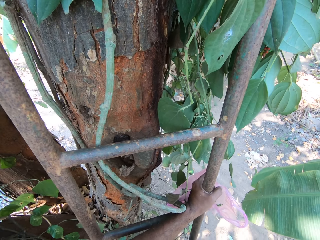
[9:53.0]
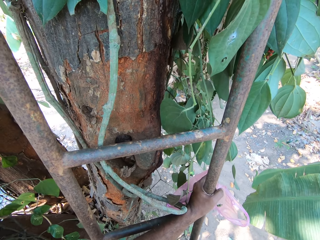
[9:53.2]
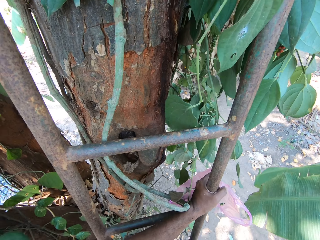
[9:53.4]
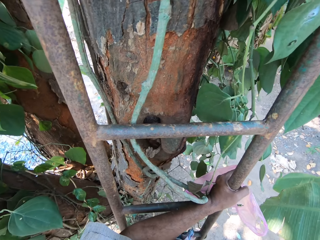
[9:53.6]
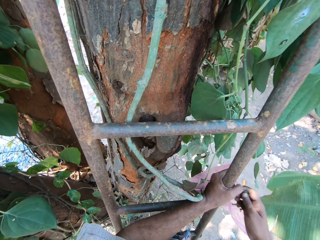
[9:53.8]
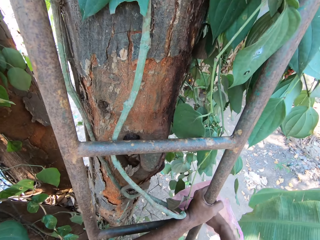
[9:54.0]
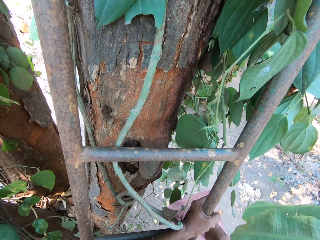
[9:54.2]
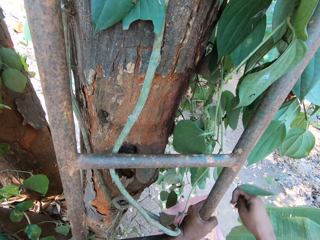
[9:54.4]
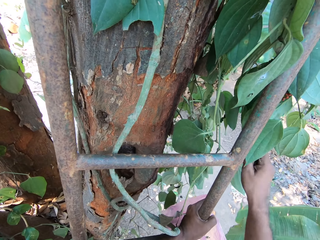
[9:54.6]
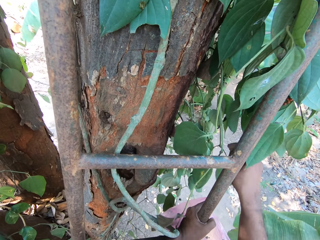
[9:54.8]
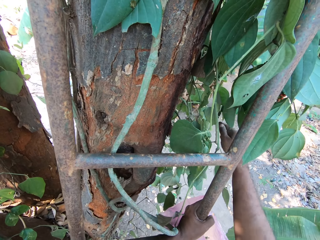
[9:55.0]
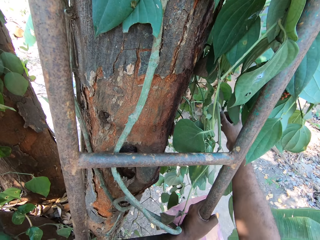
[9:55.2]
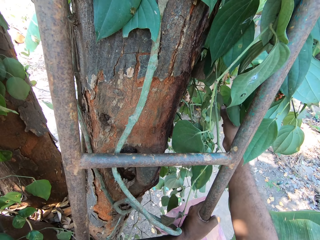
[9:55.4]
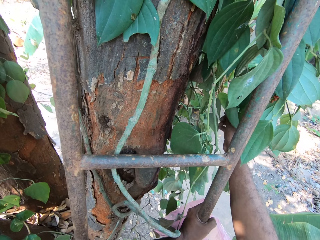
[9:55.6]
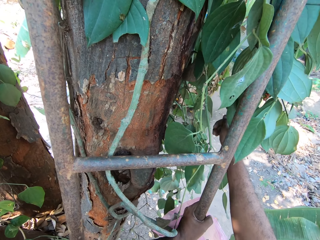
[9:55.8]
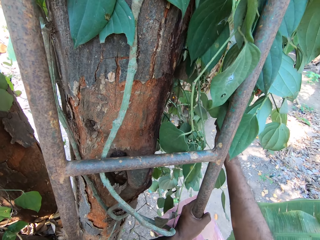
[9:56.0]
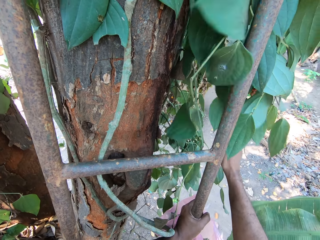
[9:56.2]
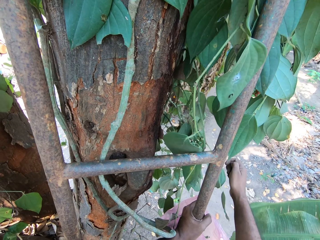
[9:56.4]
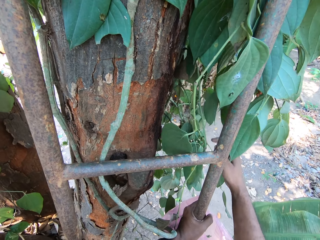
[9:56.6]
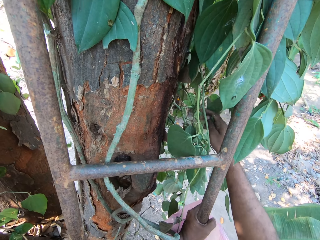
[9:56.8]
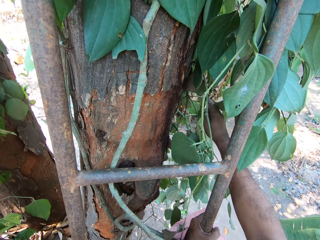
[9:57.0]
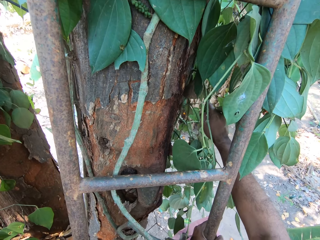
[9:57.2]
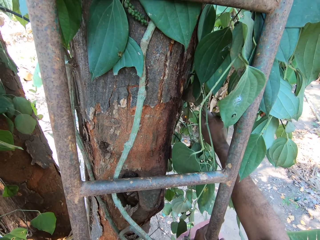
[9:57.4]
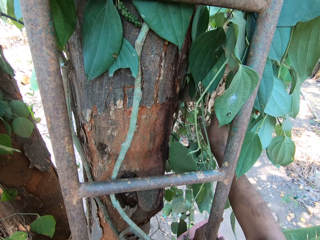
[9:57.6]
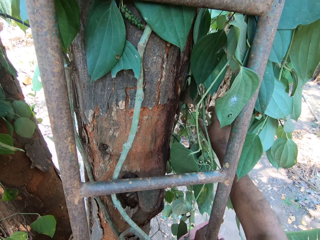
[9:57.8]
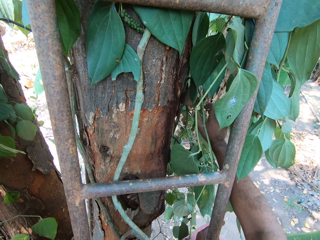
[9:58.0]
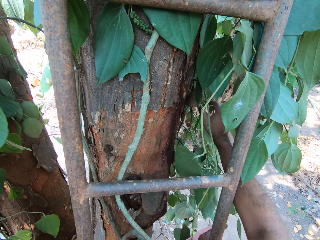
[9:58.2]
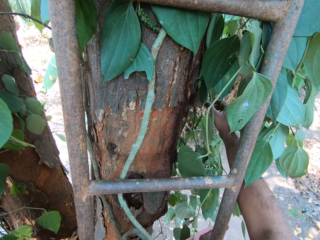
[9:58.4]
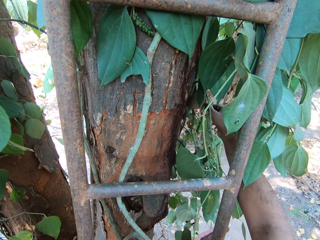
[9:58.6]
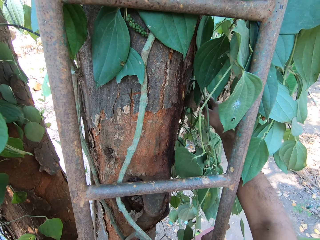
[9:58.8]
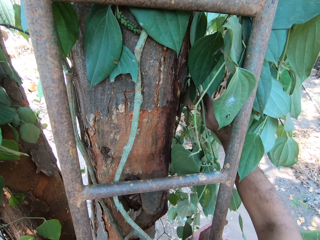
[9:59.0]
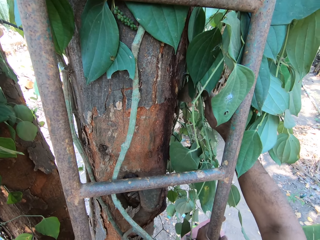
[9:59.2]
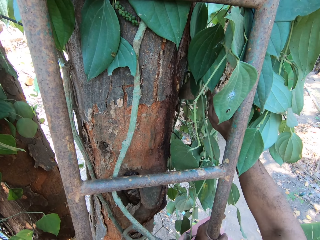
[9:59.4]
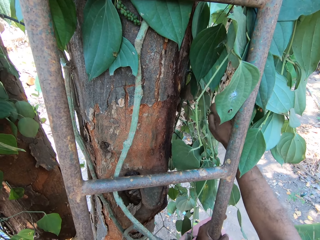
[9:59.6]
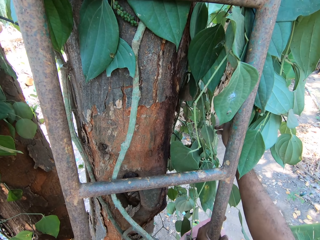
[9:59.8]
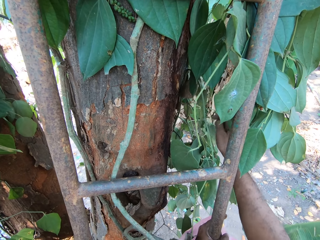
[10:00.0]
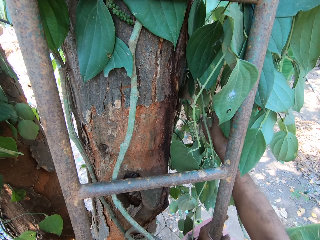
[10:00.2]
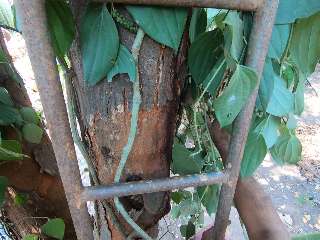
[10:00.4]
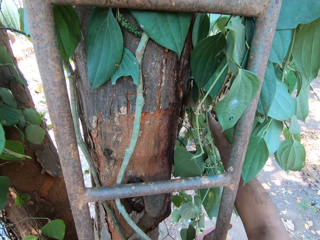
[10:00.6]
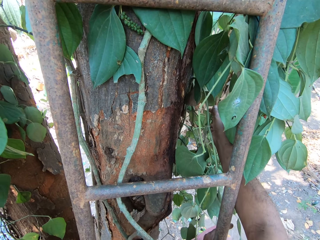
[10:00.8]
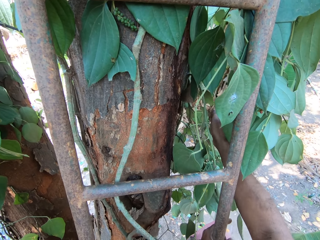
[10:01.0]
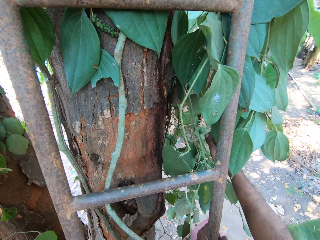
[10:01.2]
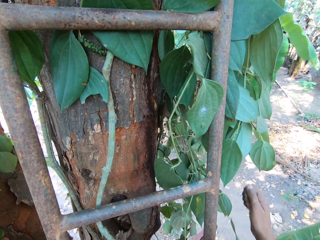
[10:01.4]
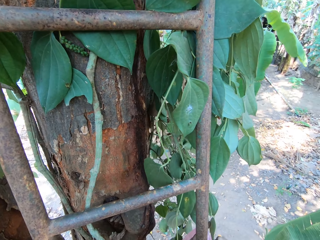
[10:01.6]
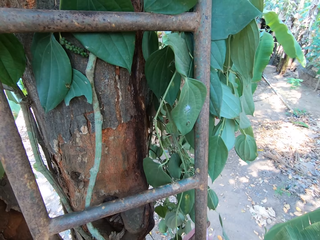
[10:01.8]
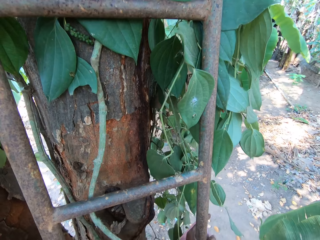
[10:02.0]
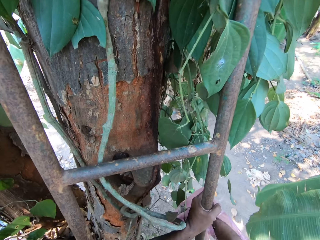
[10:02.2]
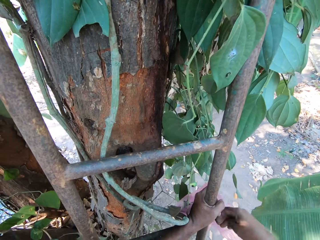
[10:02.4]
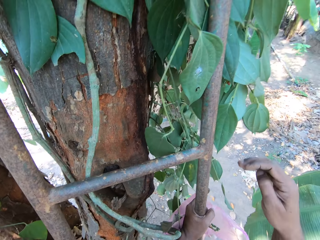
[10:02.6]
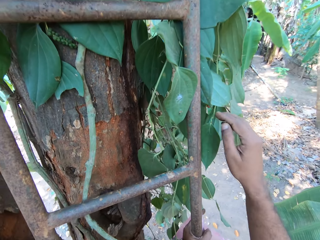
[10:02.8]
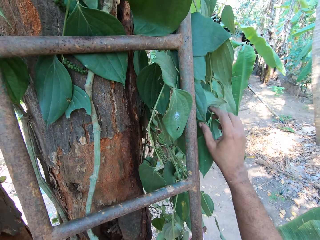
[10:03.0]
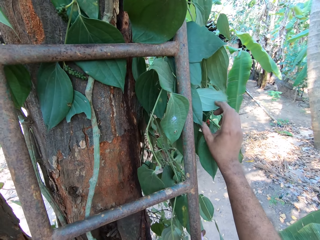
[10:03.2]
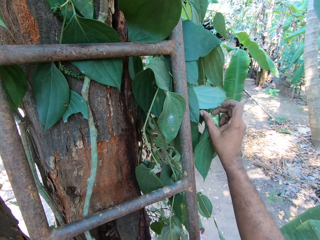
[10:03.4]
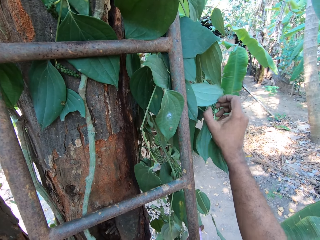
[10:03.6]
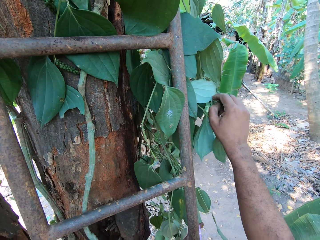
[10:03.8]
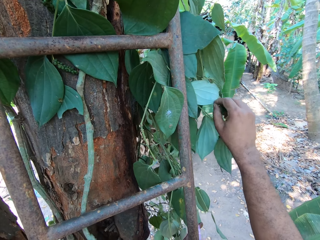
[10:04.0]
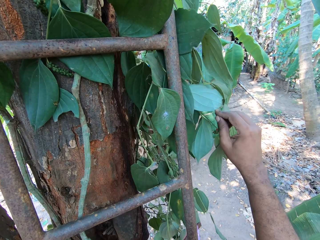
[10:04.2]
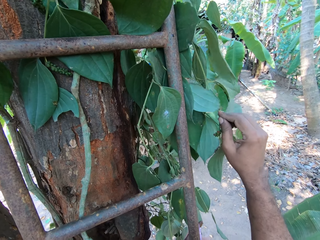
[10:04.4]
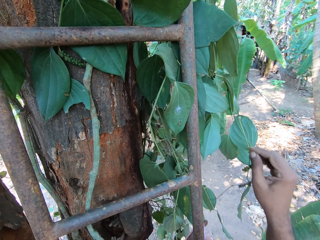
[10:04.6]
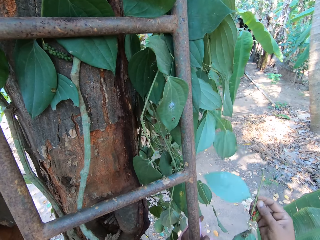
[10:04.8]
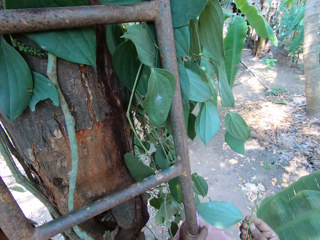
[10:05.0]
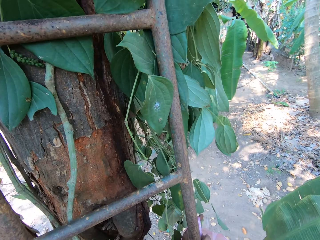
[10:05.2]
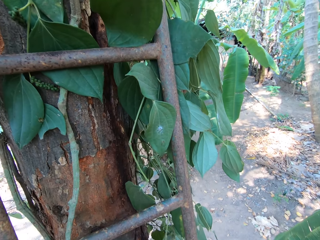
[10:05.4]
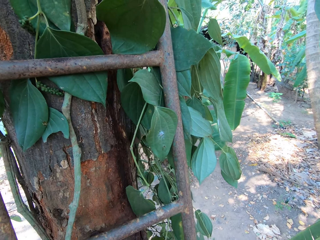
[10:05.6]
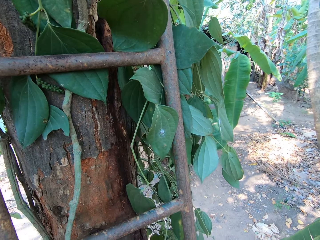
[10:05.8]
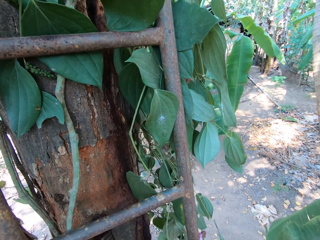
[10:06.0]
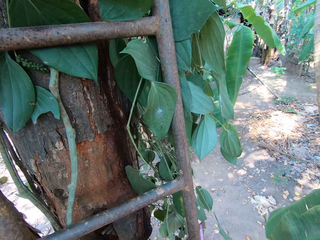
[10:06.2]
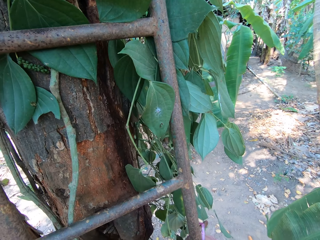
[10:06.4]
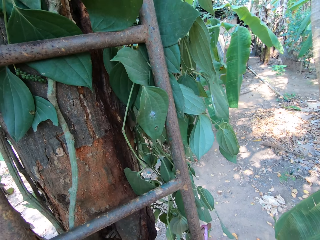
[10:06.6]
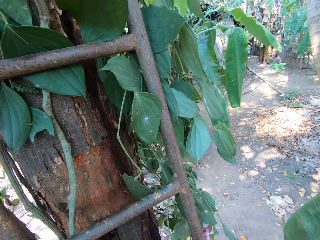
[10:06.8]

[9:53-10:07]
The camera wearer places the leaf in his right hand into the plastic bag or paper in his left hand. He cuts a leaf from the tree with his right hand. He places the leaf in his right hand into the plastic bag in his left hand. He cuts a leaf from the tree with his right hand.

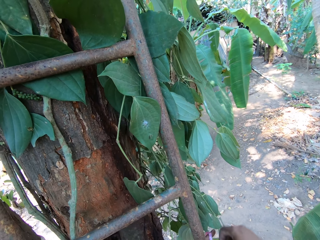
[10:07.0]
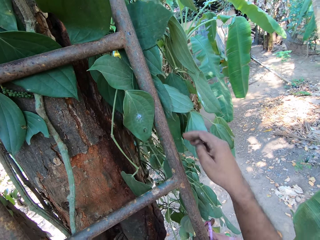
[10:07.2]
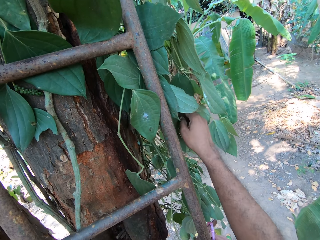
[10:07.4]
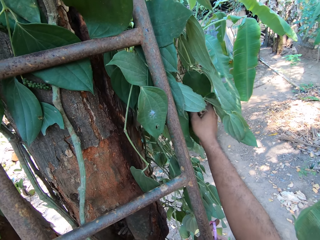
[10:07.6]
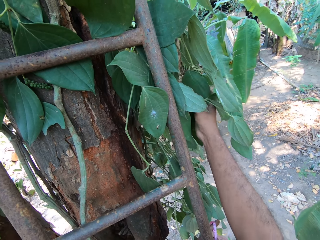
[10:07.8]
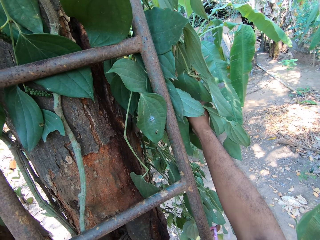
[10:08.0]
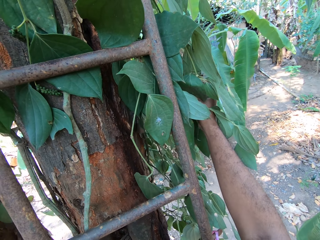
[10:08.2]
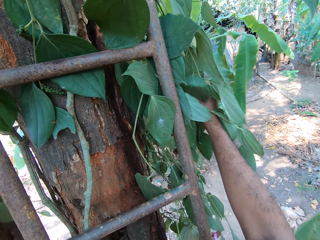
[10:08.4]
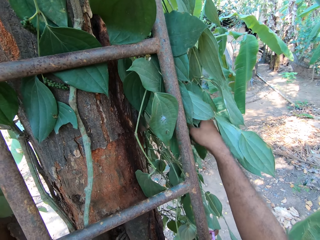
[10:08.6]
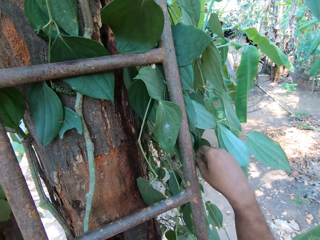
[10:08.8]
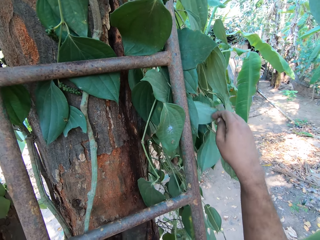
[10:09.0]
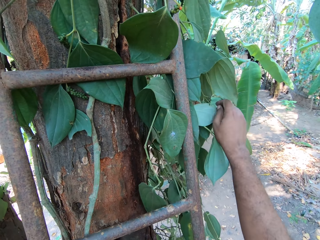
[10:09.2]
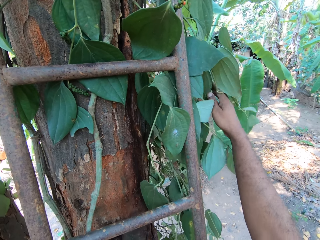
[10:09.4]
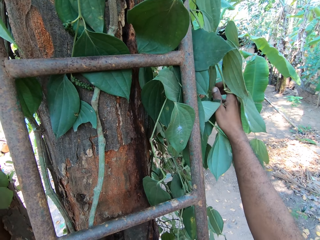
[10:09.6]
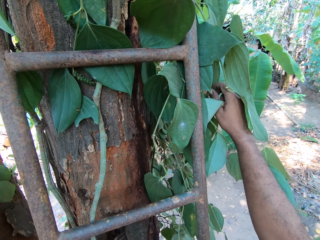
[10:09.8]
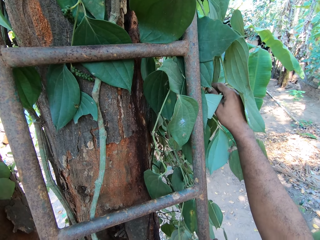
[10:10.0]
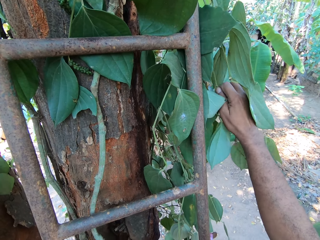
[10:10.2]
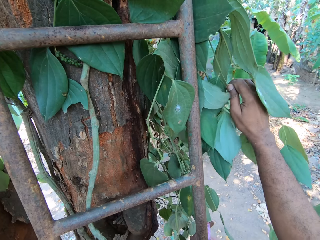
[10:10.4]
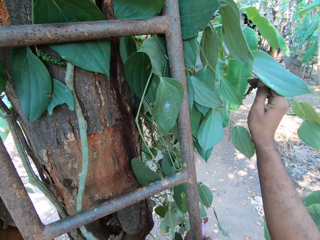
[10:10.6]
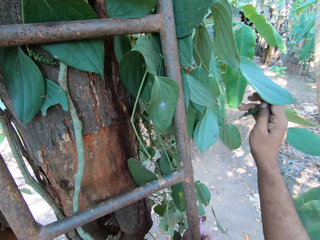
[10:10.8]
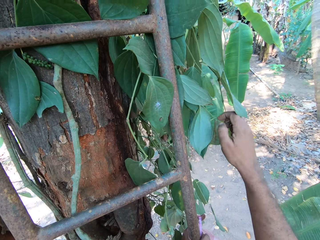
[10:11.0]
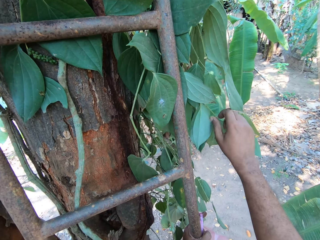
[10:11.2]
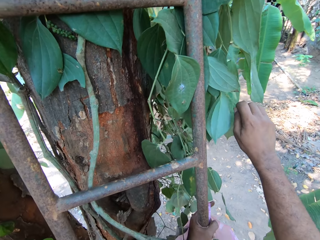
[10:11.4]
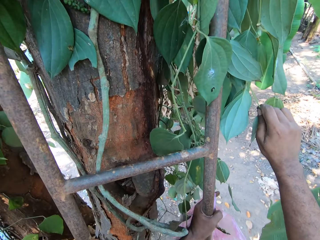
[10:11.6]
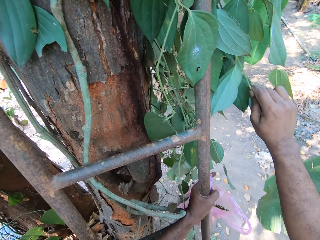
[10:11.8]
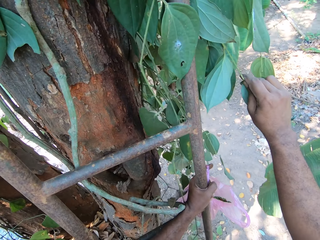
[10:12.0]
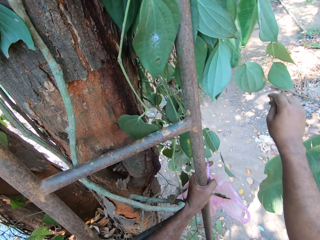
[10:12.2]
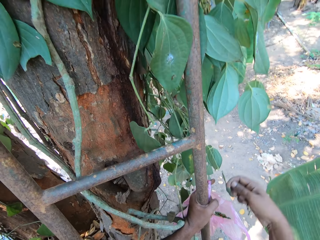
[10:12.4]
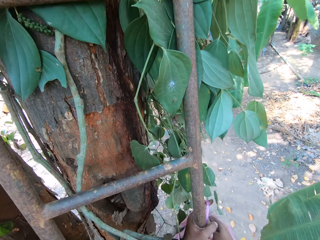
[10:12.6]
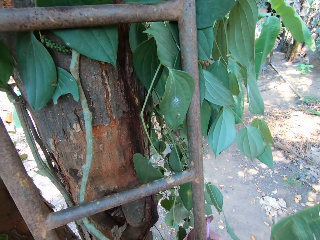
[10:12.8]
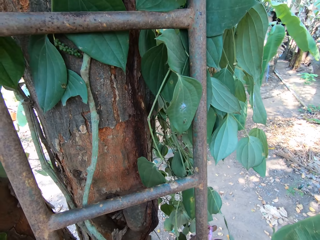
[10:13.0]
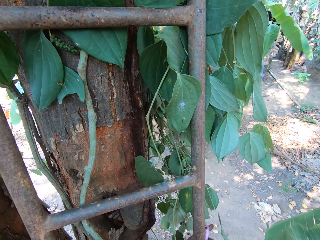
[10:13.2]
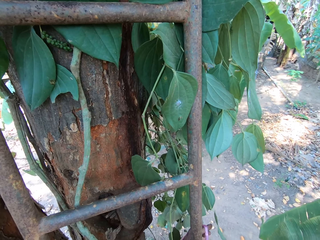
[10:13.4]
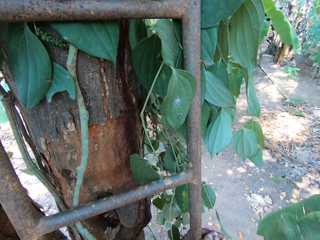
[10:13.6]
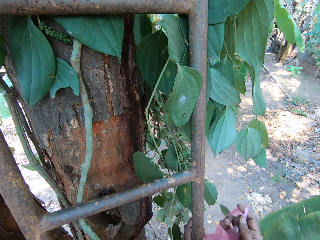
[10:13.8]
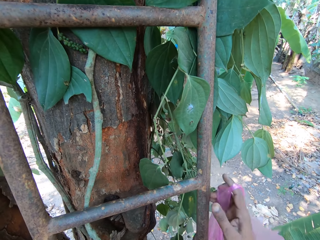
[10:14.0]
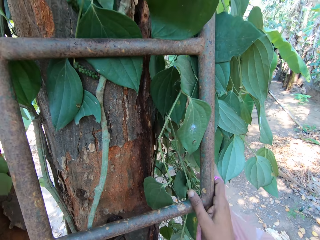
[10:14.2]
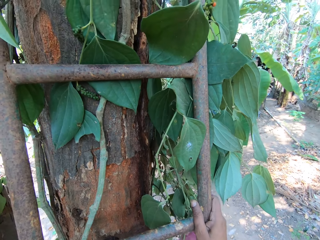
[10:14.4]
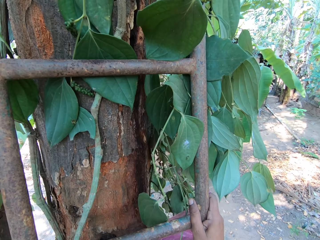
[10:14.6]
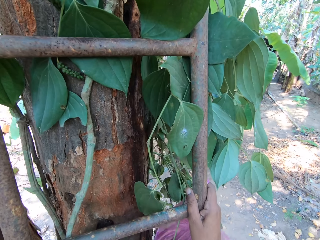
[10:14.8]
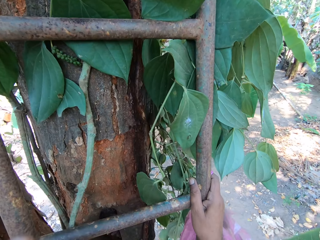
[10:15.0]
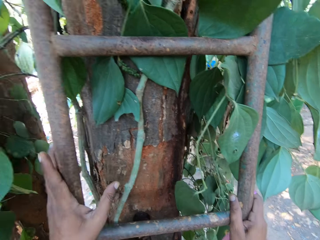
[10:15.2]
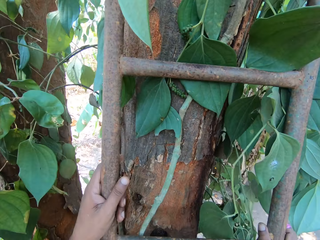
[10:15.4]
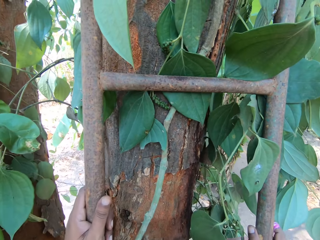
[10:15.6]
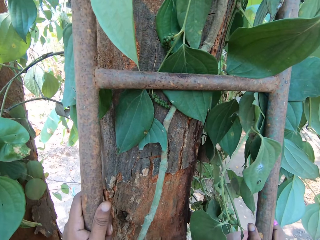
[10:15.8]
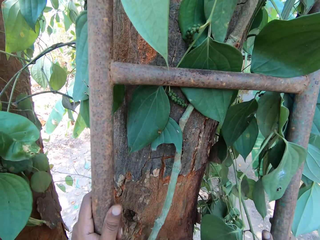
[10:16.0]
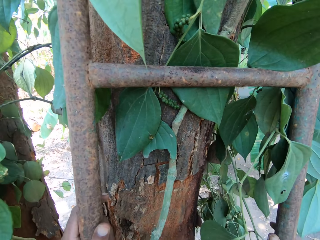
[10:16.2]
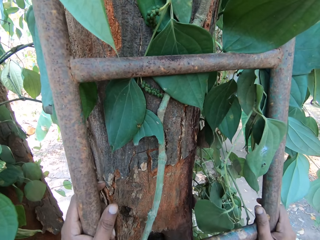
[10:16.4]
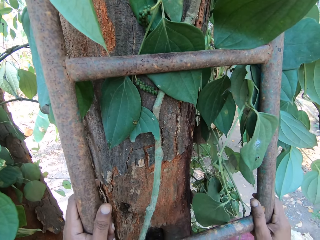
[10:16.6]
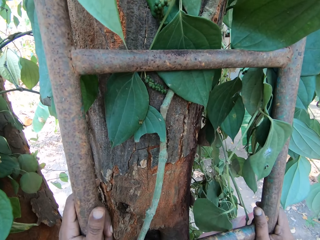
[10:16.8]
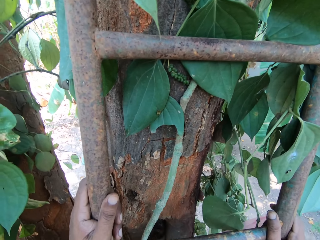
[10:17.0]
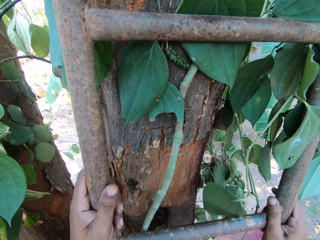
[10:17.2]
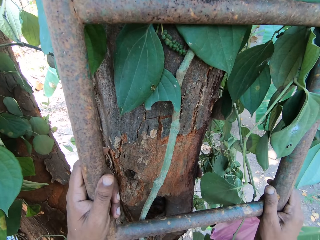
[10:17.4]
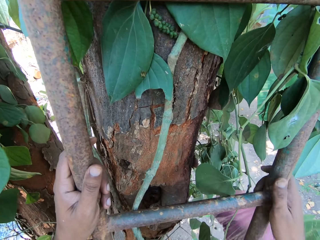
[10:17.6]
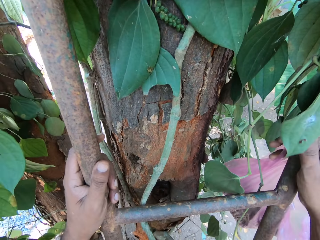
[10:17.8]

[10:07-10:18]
The camera wearer places the leaf in his right hand into the plastic bag in his left hand. He cuts a leaf from the tree with his right hand. He places the leaf in his right hand into the plastic bag or paper in his left hand. He climbs the tree.
